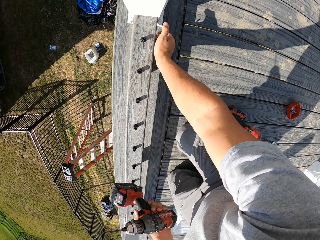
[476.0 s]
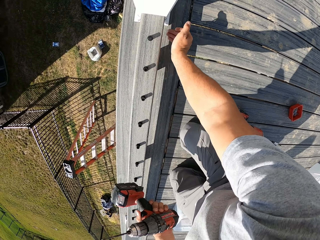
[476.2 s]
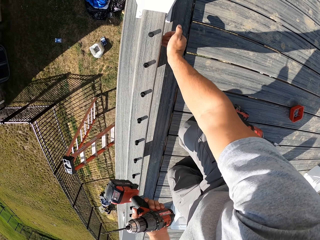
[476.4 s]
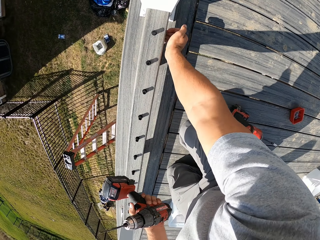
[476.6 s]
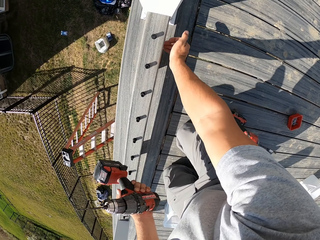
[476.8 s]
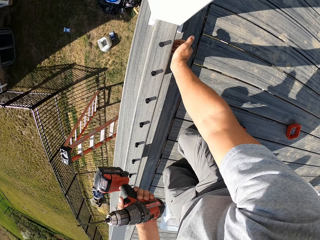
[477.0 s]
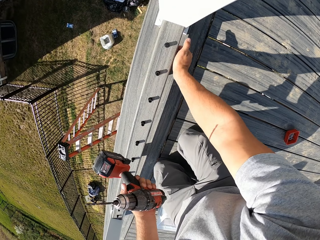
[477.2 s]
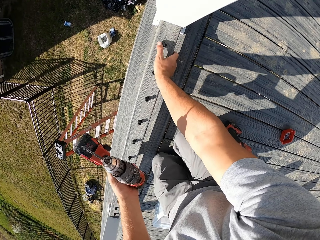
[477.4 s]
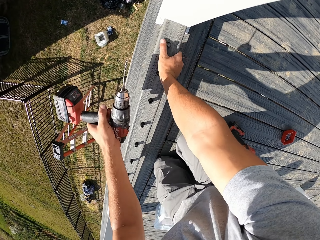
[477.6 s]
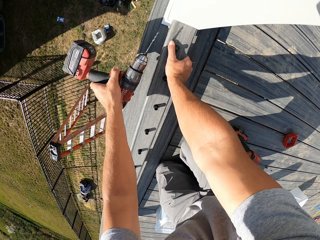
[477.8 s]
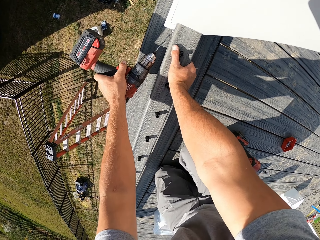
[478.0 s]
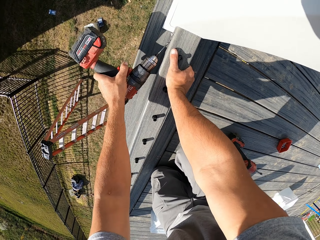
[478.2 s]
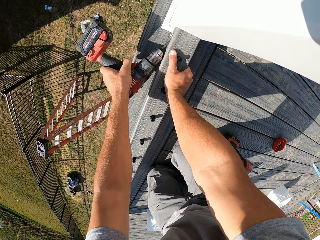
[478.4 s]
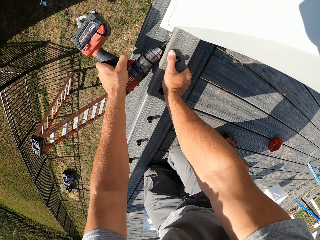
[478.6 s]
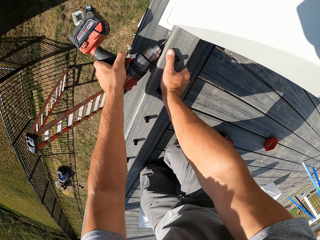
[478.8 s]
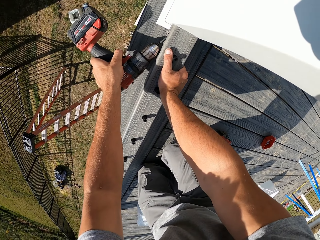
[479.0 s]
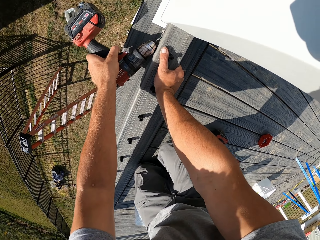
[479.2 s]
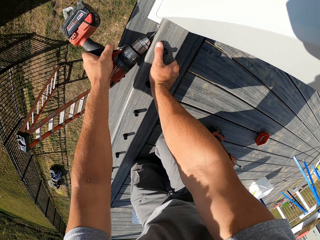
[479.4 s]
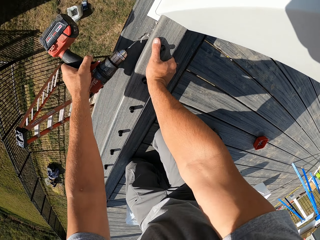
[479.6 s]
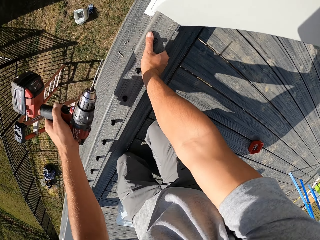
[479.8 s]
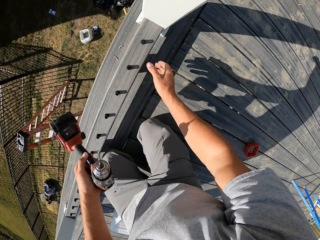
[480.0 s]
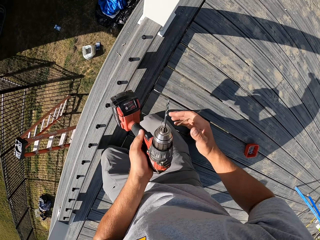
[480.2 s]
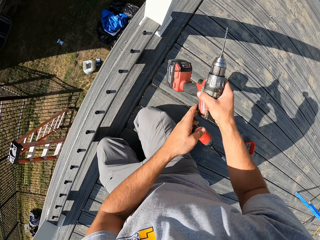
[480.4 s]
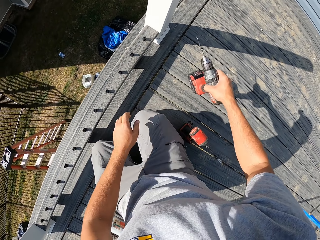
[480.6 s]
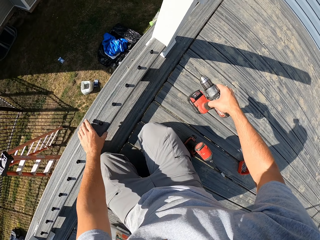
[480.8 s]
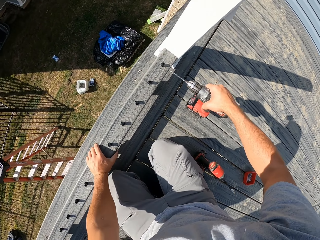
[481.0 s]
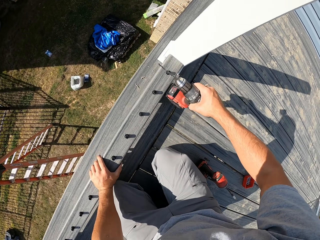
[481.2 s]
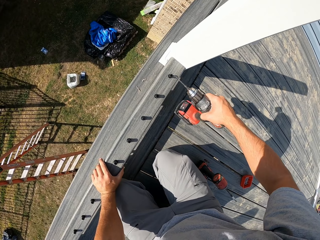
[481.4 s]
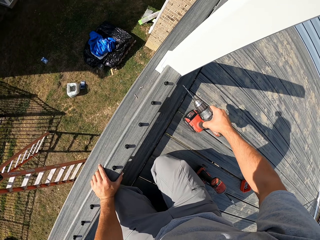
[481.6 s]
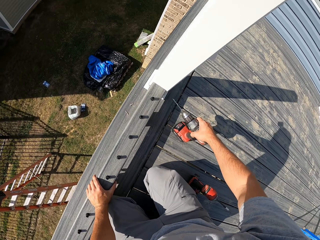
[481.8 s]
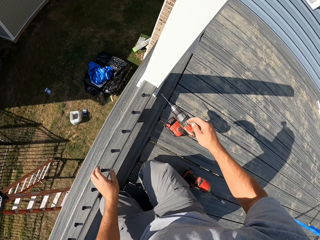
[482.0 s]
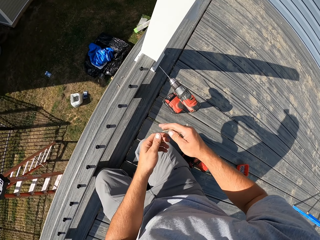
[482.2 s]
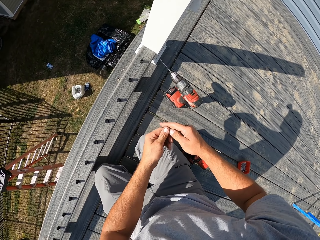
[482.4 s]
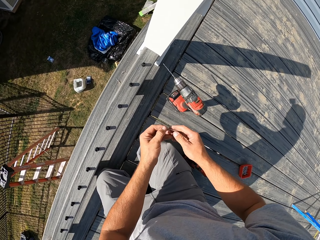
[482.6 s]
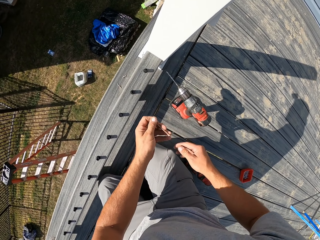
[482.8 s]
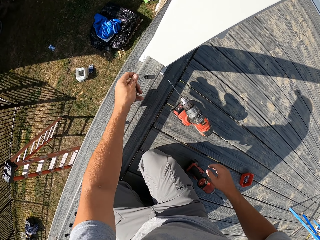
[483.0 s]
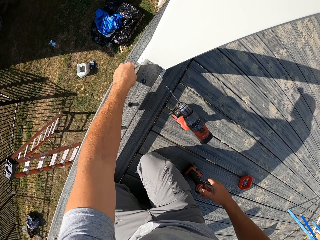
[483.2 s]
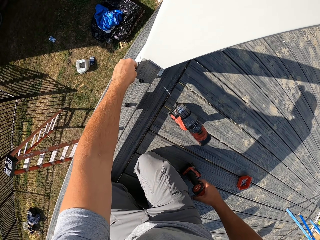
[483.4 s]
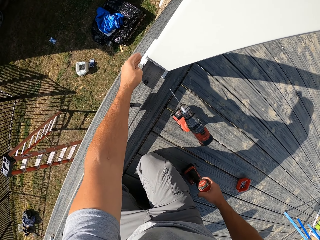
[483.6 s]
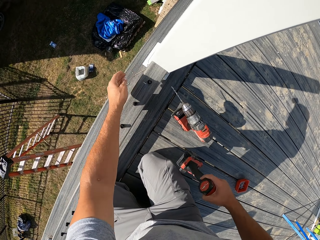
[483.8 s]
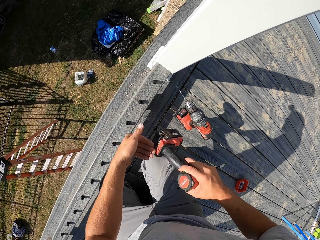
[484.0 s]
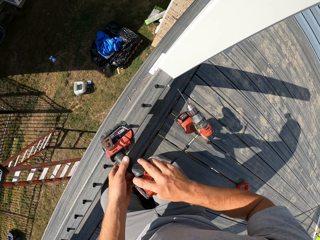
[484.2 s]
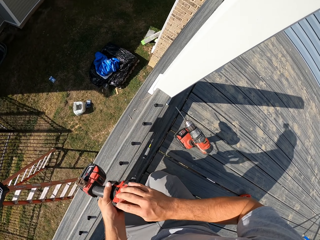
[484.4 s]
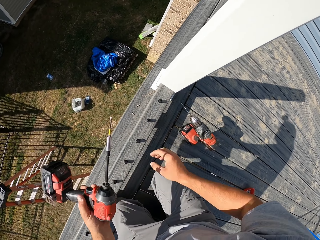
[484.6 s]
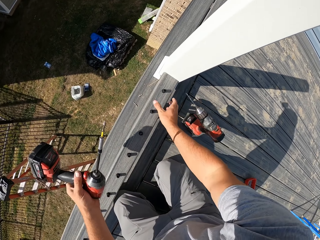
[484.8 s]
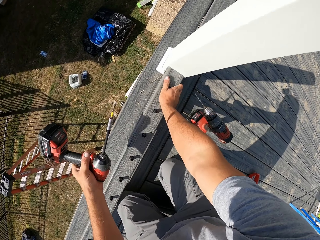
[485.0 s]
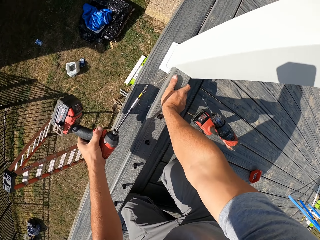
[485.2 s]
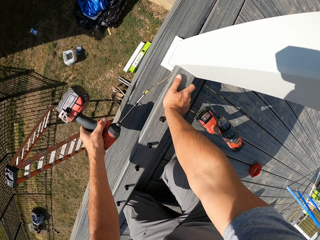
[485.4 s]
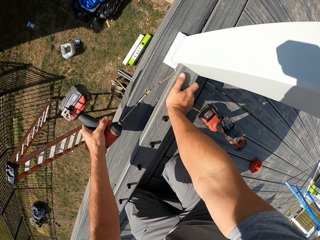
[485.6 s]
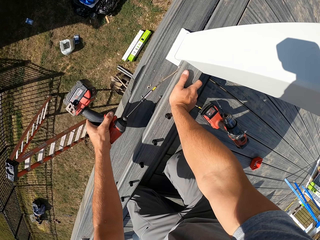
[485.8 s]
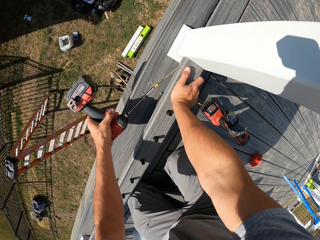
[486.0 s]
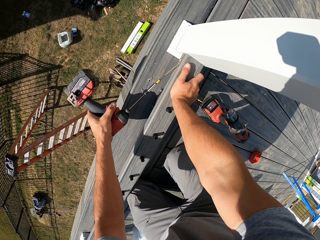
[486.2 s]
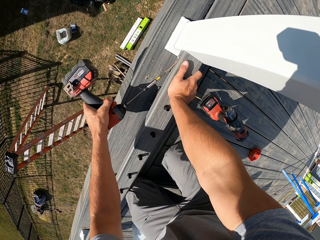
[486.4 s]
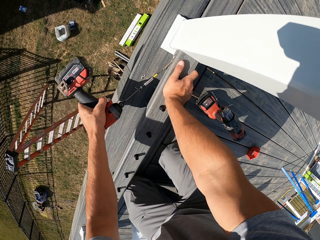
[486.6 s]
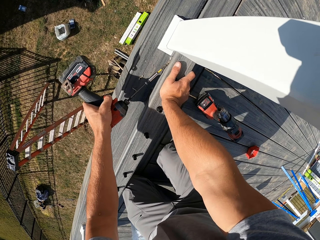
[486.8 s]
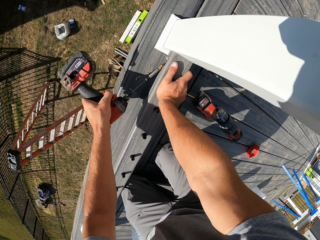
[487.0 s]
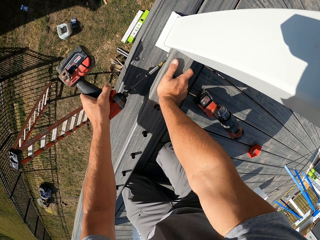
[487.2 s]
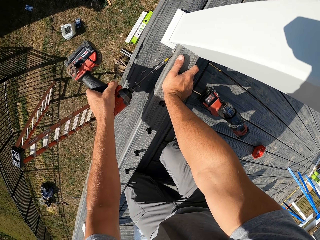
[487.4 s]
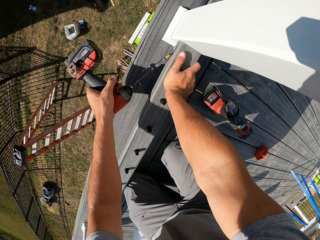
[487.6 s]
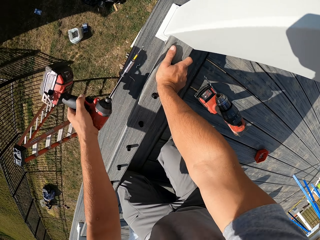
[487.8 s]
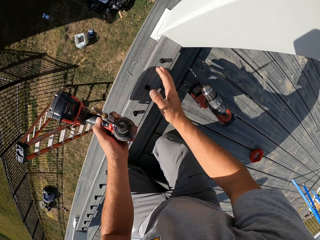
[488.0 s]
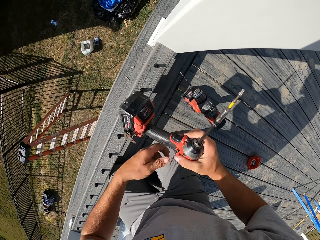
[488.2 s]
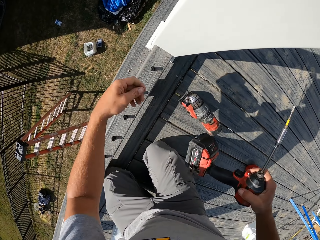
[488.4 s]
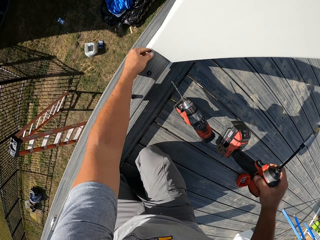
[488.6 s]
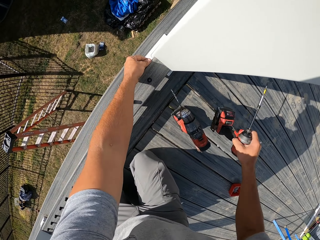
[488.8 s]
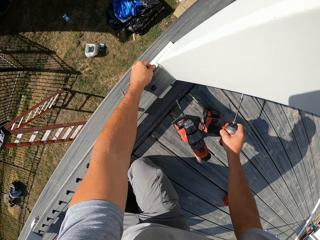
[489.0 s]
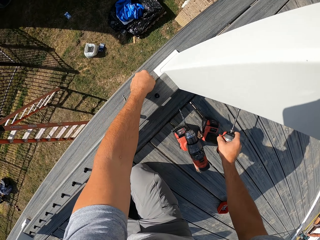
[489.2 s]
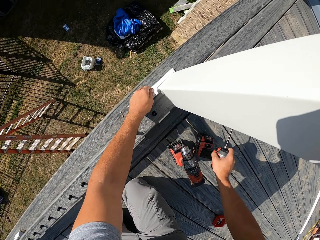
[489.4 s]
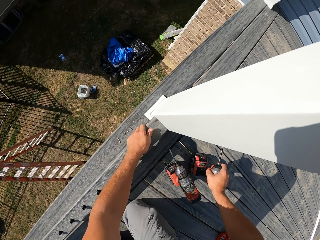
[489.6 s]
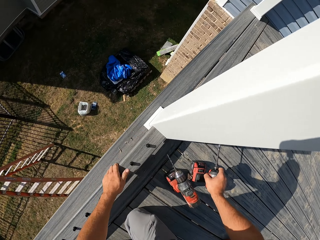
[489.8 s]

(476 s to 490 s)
The camera wearer knocks the wood with his hand. He adjusts the wood with his hand. He drills on the wood. He moves a drill to his right hand. He knocks a nut on the wood with the drill. He places the drill on the ground. He places a screw on the wood. He moves the screw to his left hand. He inserts the screw on the wood. He picks up a screw drill from the floor. He passes the drill to his left hand. He holds the wood with his right hand. He drills the screw through the wood with the drill. He passes the drill to his right hand.

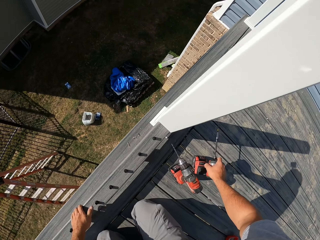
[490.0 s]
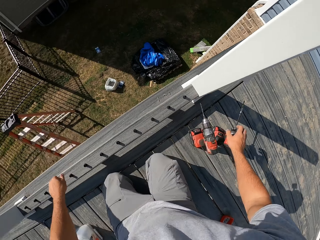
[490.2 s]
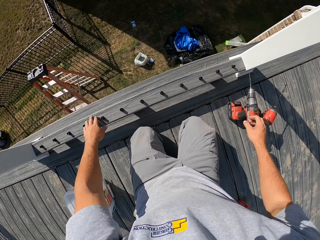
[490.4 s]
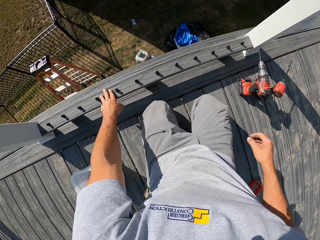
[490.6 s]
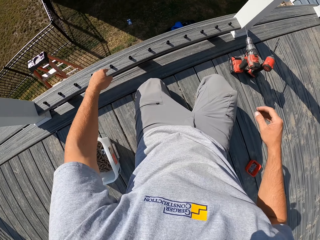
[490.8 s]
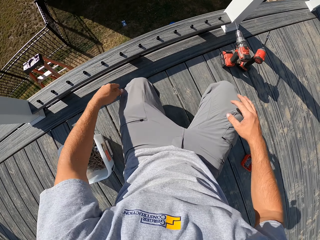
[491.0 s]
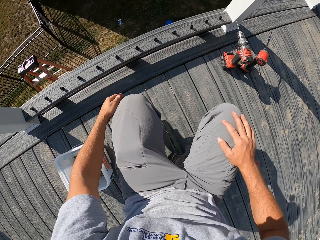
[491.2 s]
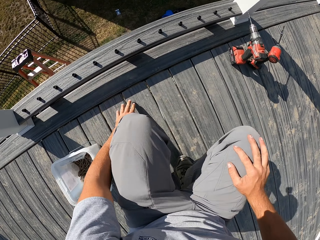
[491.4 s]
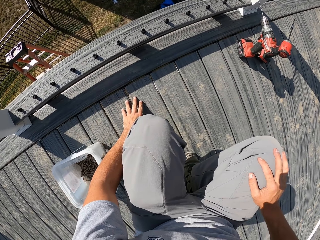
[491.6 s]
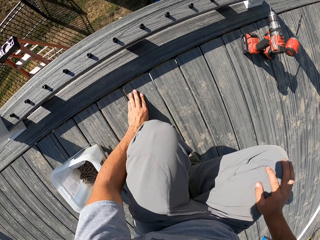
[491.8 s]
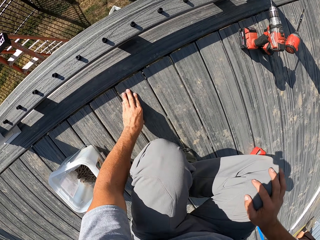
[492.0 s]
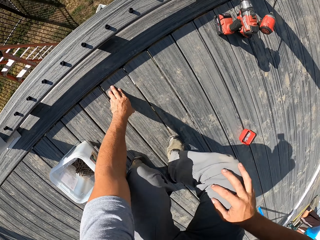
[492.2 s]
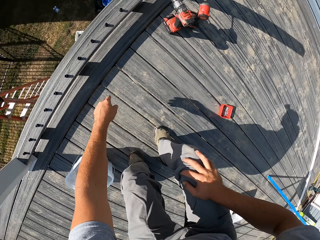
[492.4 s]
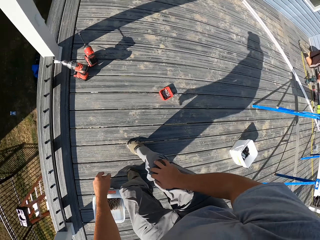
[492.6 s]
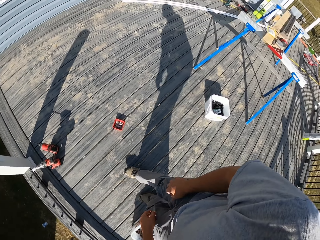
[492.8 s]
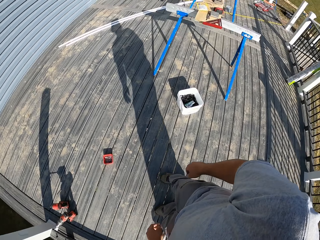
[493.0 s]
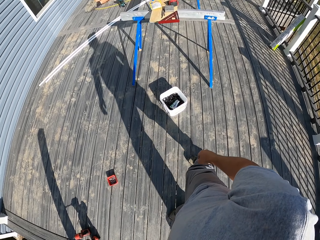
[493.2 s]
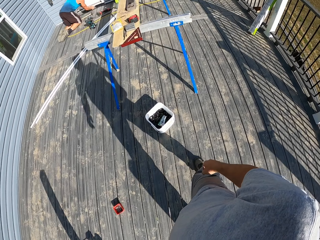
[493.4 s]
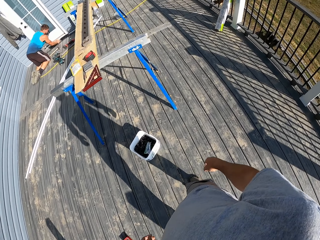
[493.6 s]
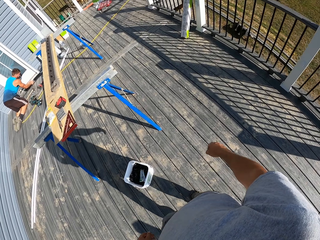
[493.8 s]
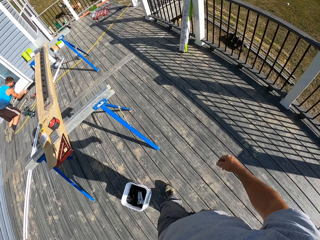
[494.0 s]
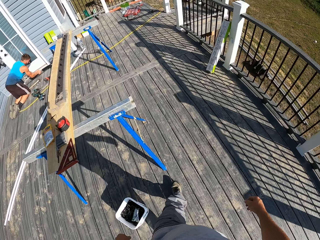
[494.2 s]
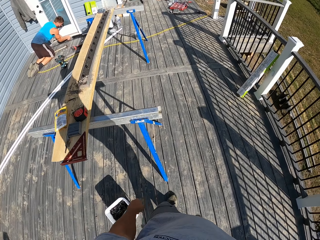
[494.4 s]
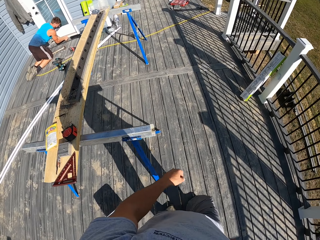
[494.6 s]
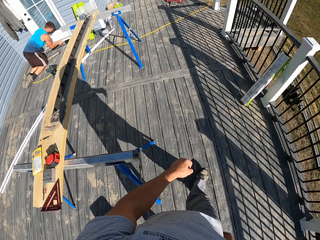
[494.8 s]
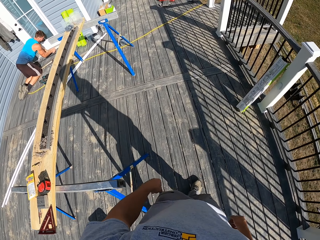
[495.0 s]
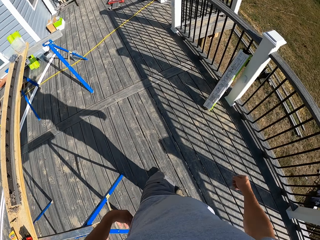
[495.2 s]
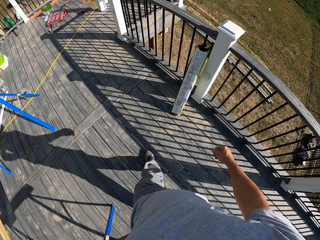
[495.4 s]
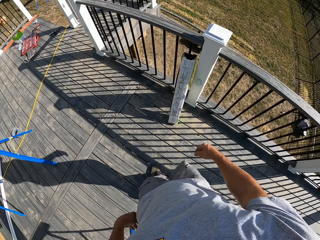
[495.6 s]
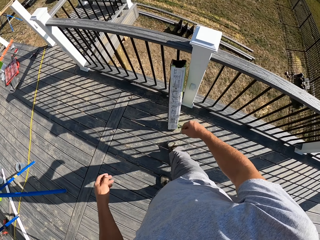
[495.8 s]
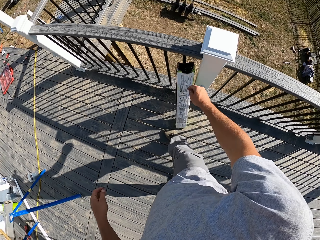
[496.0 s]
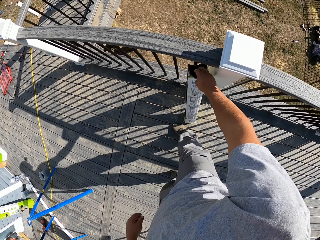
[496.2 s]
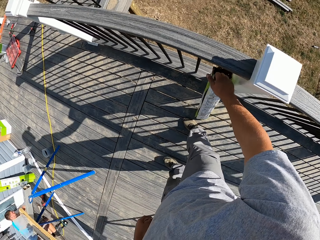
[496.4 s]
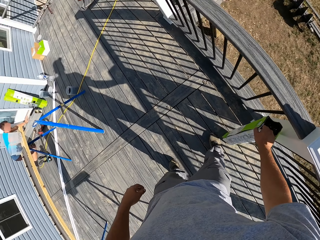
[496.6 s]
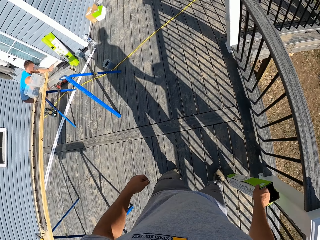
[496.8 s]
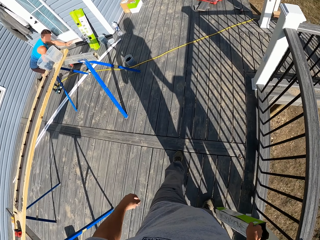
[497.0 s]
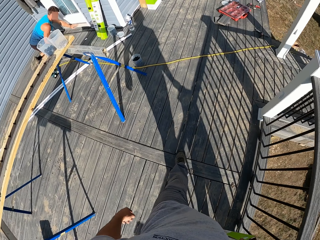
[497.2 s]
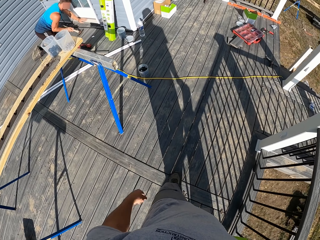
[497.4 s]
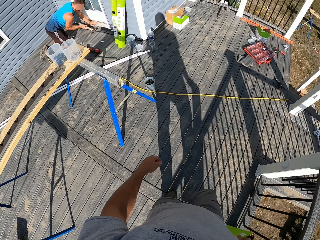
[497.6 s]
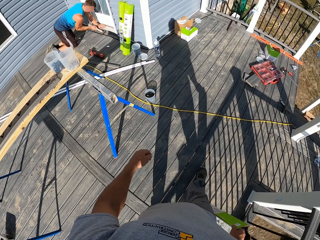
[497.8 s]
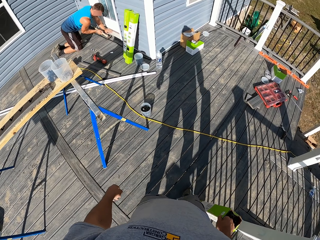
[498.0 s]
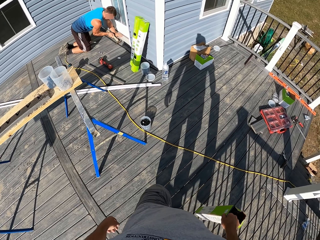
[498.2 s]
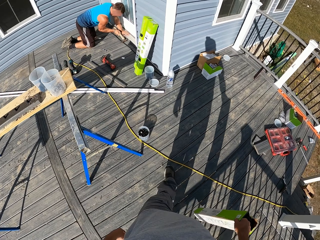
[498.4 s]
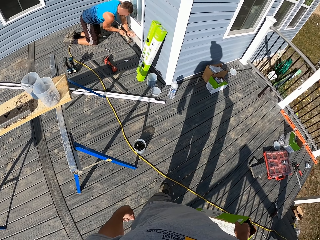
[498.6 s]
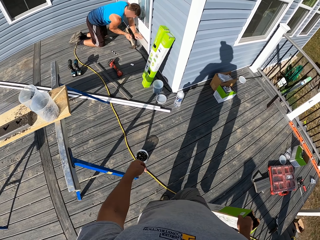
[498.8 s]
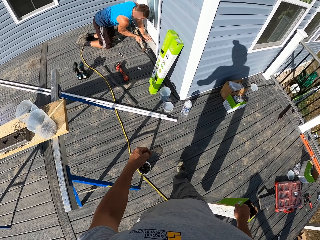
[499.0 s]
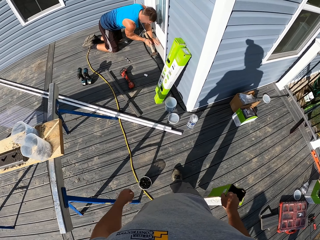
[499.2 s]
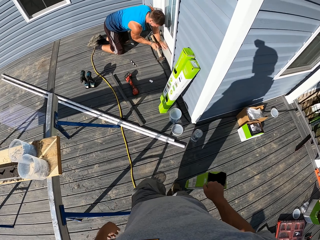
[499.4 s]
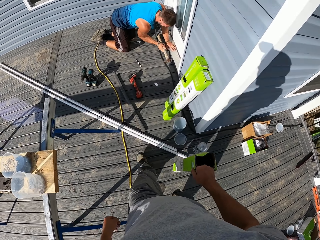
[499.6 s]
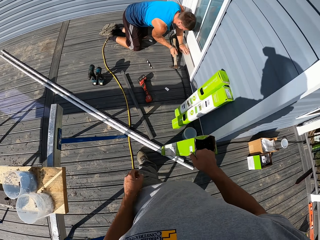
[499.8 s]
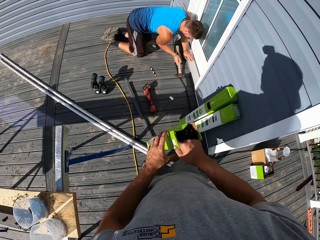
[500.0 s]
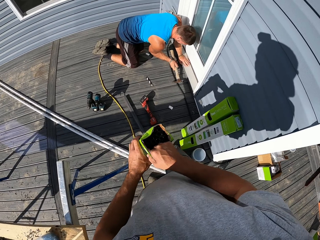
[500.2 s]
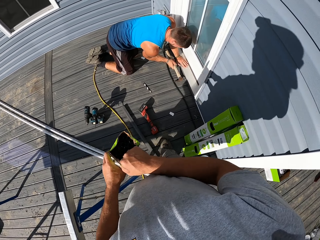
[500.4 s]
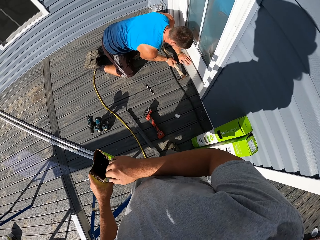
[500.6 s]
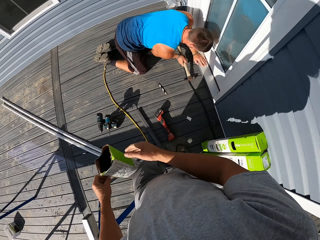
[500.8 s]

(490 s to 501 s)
The camera wearer places the screw drill on the floor. He touches his knee. He stands from the floor. He turns around the area and walks around the area. He picks up a box from the floor with his right hand. He walks in the workshop.
